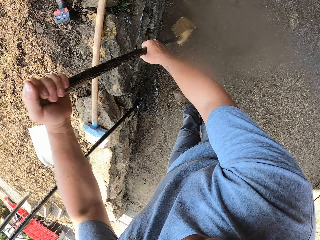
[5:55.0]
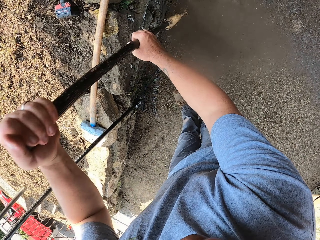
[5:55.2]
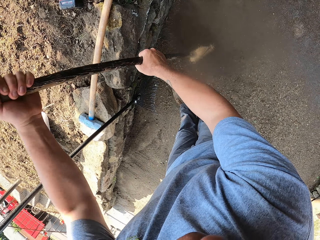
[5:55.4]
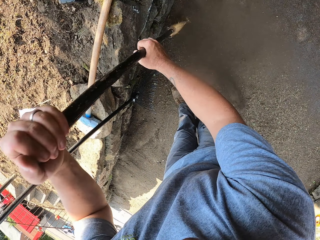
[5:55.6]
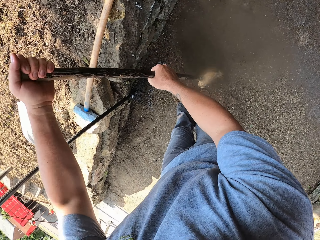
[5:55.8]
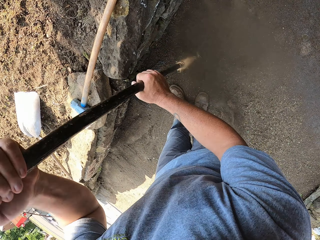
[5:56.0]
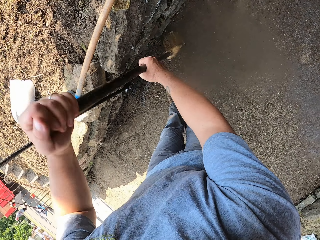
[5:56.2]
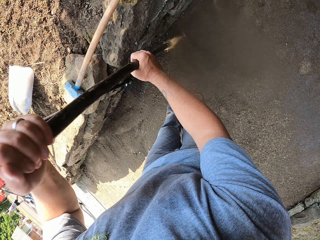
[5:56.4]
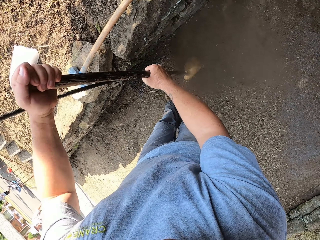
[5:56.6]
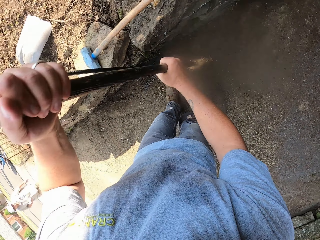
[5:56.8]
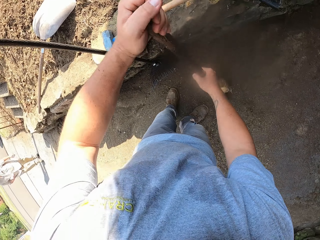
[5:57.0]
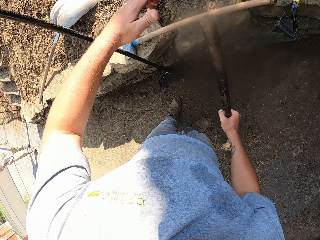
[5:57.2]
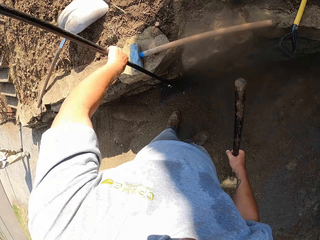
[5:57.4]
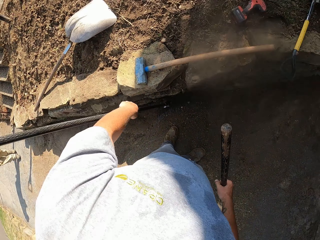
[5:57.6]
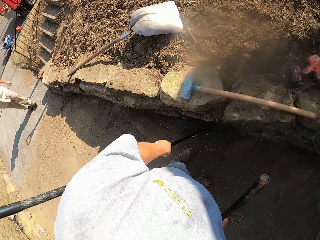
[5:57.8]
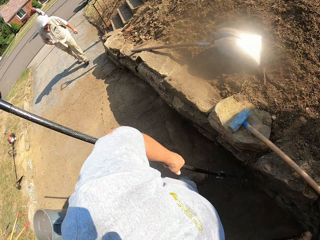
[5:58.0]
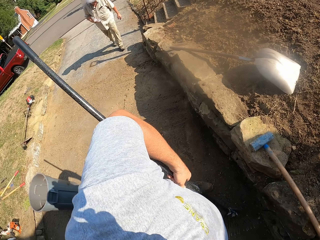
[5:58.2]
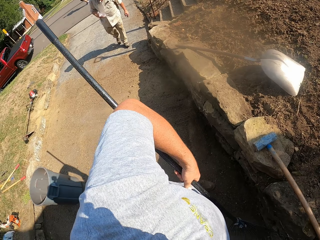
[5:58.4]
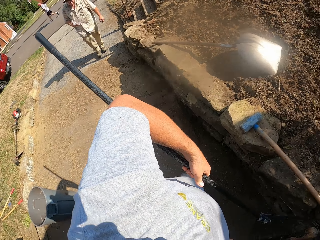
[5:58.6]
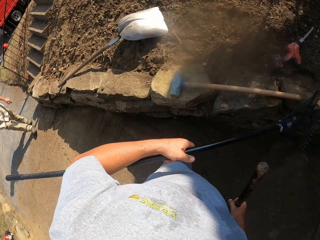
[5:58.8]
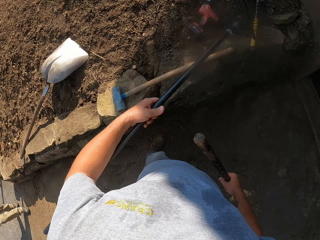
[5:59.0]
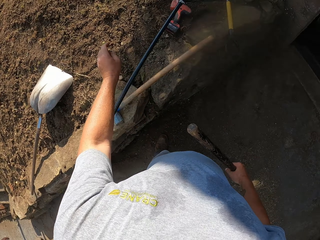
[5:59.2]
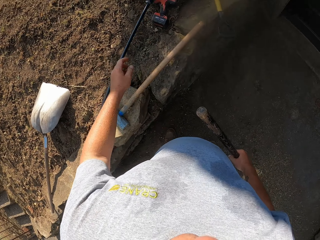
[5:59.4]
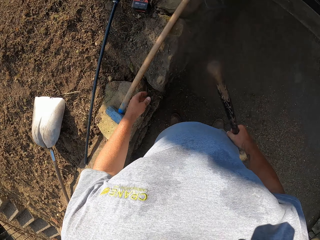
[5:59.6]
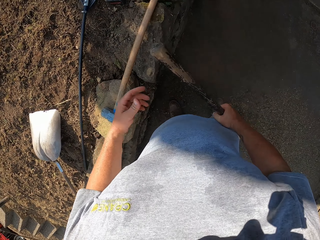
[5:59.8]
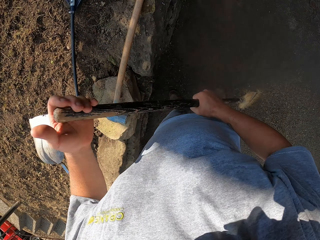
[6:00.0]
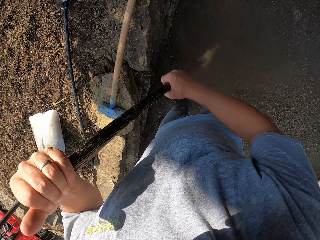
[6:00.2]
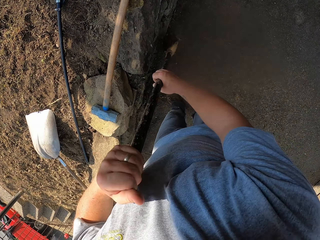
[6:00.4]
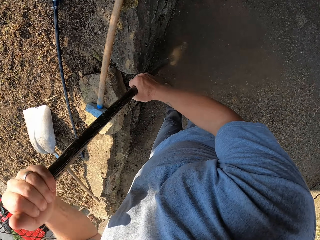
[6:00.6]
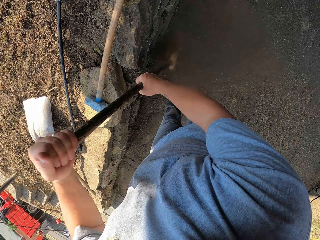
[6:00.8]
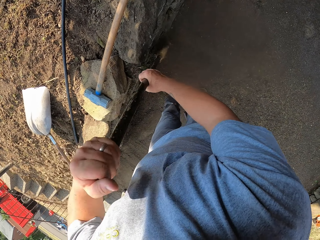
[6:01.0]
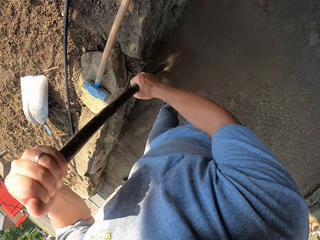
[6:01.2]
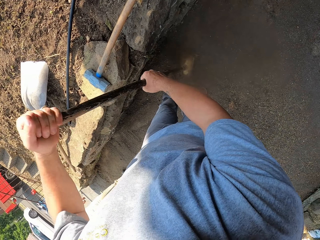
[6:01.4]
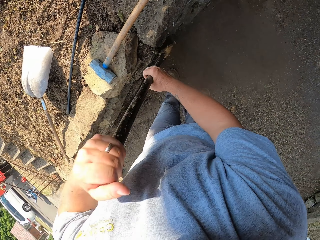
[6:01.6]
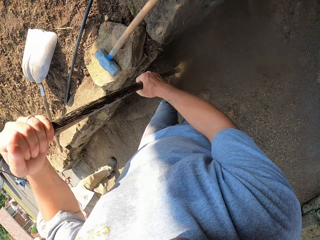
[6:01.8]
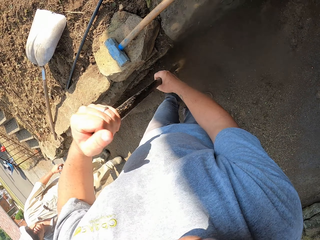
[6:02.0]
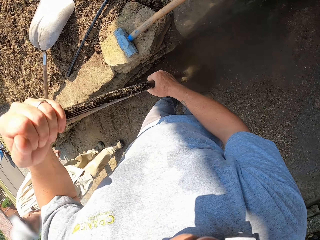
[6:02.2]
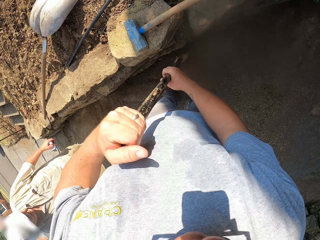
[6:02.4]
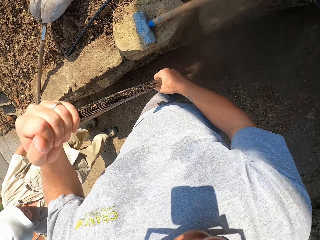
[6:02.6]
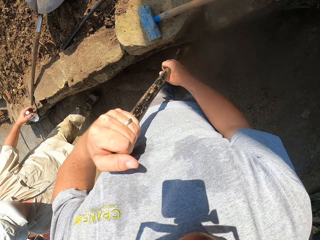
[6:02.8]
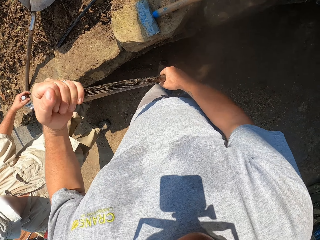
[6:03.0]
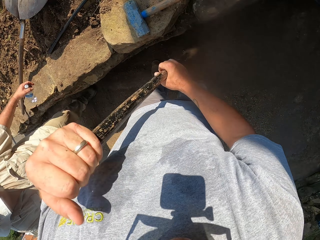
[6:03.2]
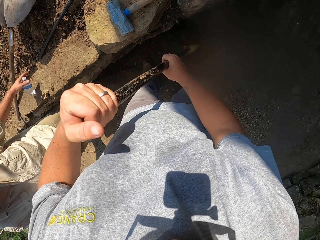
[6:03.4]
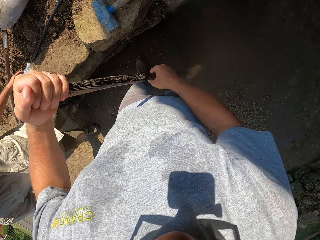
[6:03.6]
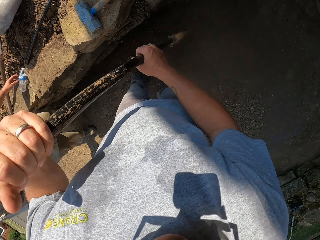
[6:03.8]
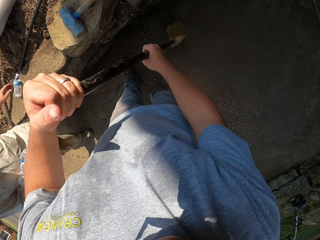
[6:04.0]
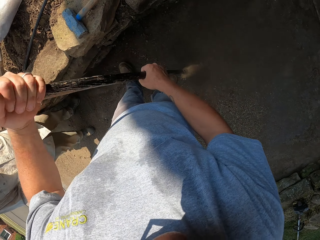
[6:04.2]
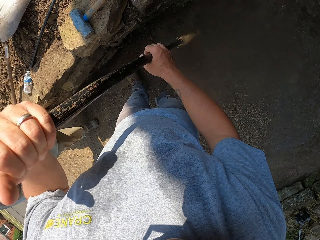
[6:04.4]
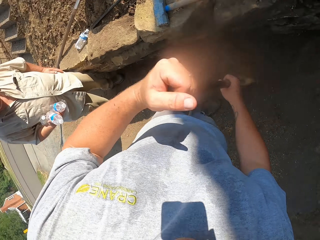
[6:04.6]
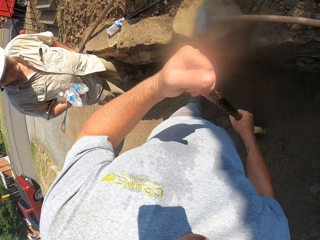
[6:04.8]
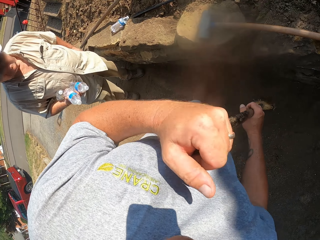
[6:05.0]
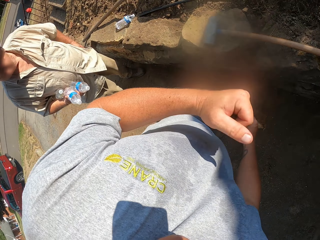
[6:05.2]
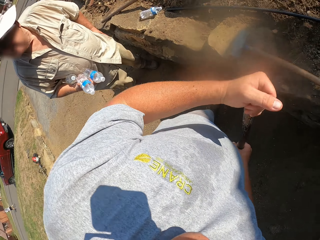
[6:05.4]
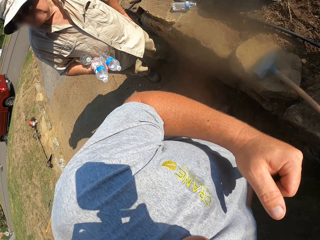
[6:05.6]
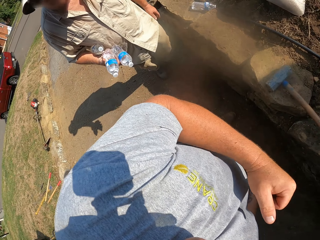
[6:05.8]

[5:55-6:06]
The camera wearer picks up the rake. A person walks around. The camera wearer throws the rake to the garden. They sweep the footpath with a straw broom. The person places a bottle of water on the wall.

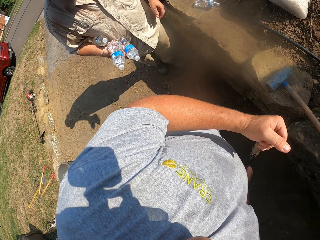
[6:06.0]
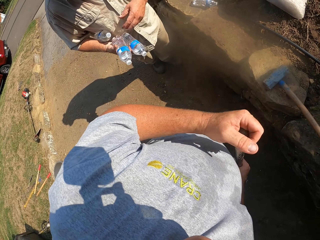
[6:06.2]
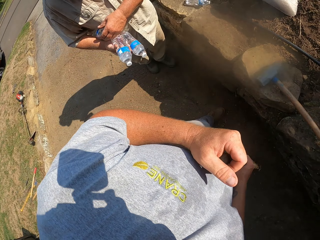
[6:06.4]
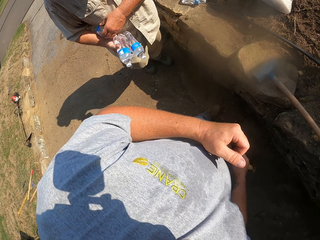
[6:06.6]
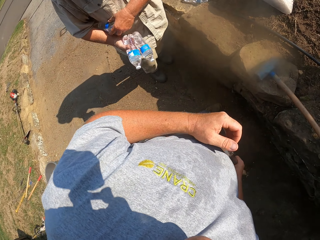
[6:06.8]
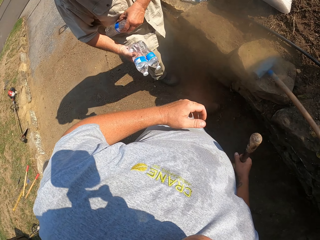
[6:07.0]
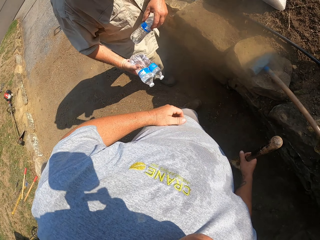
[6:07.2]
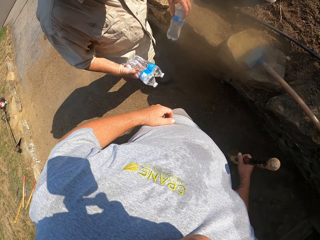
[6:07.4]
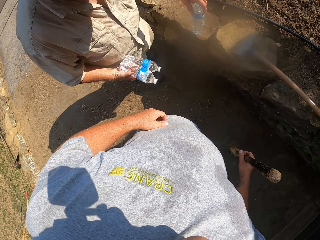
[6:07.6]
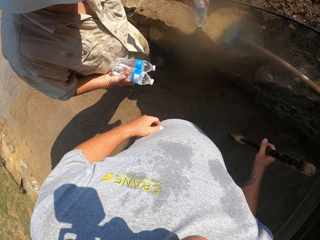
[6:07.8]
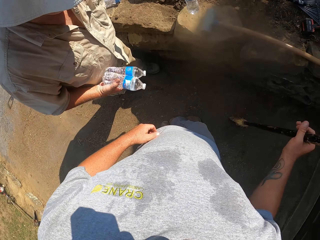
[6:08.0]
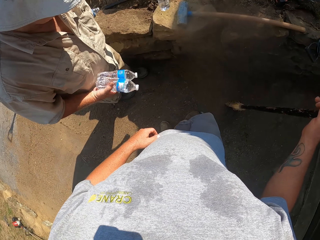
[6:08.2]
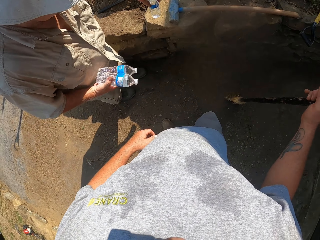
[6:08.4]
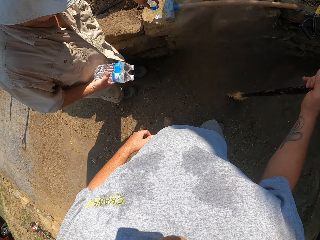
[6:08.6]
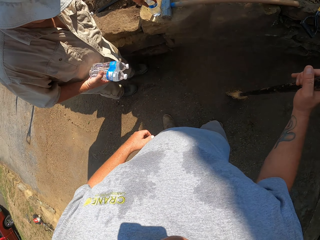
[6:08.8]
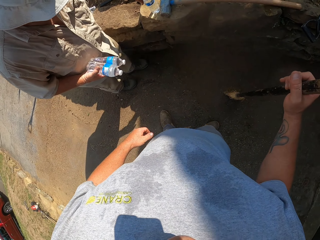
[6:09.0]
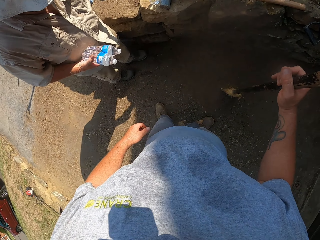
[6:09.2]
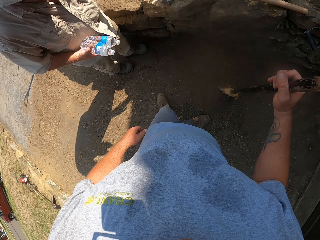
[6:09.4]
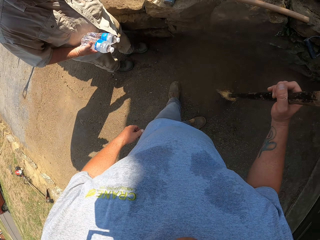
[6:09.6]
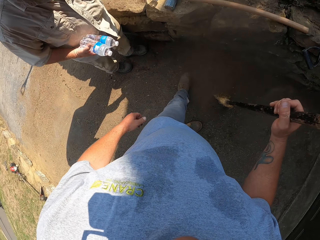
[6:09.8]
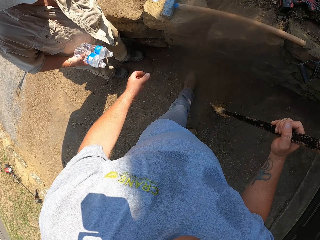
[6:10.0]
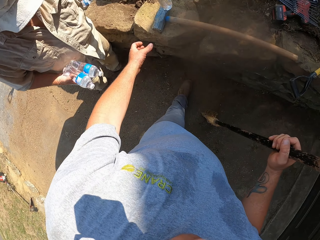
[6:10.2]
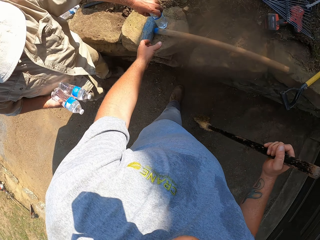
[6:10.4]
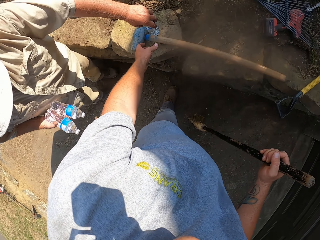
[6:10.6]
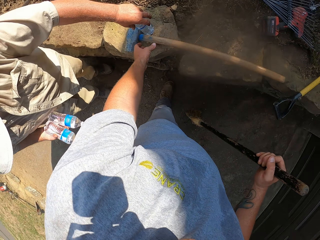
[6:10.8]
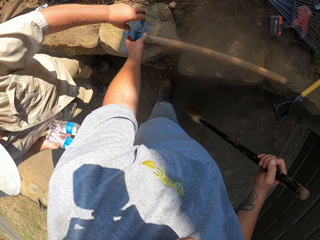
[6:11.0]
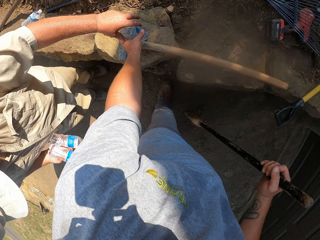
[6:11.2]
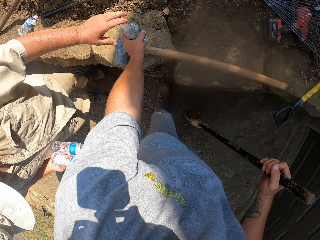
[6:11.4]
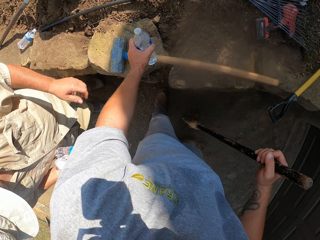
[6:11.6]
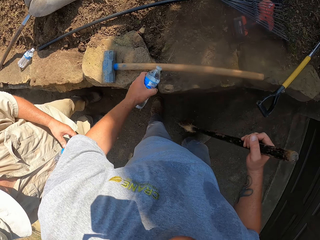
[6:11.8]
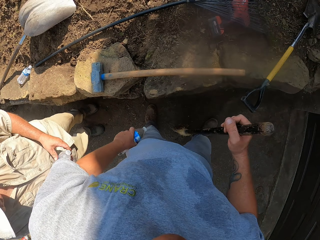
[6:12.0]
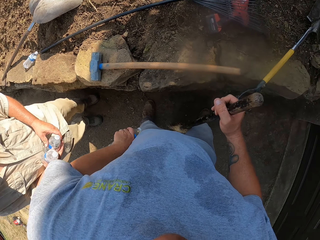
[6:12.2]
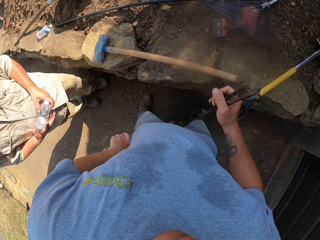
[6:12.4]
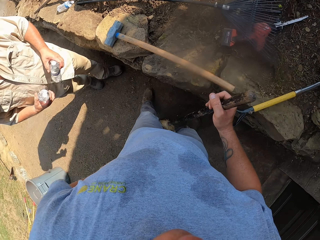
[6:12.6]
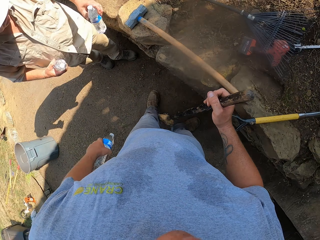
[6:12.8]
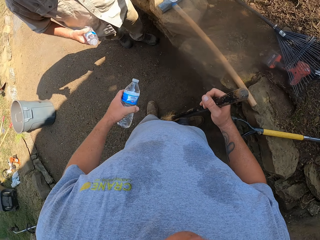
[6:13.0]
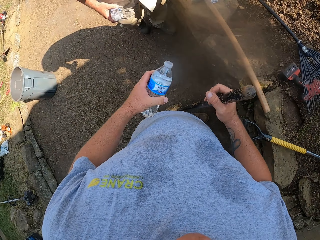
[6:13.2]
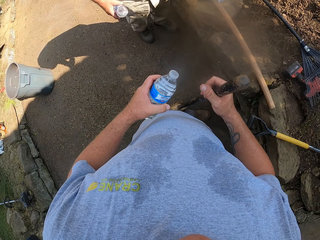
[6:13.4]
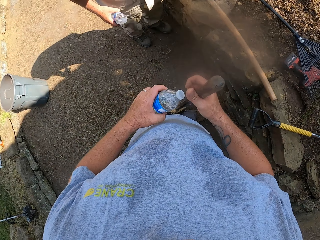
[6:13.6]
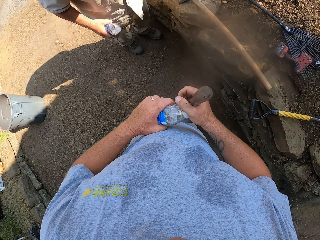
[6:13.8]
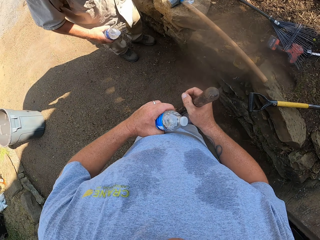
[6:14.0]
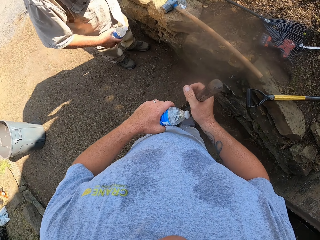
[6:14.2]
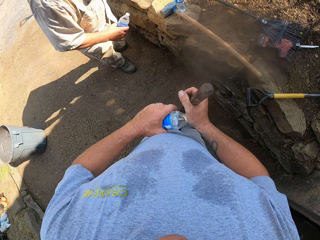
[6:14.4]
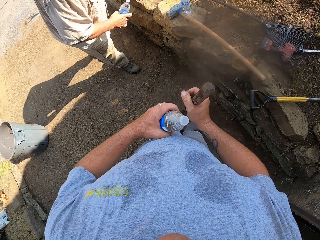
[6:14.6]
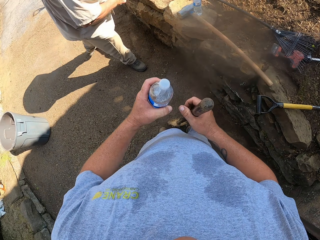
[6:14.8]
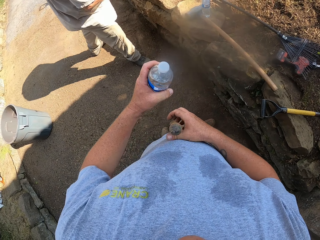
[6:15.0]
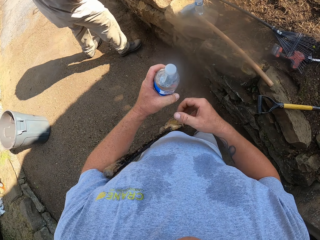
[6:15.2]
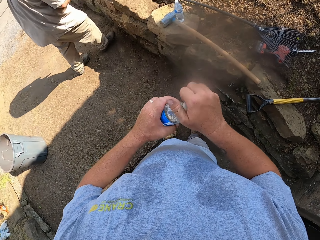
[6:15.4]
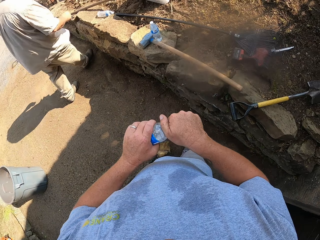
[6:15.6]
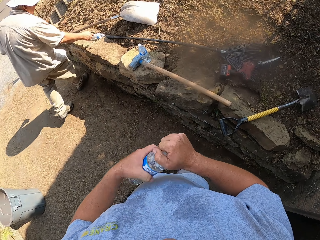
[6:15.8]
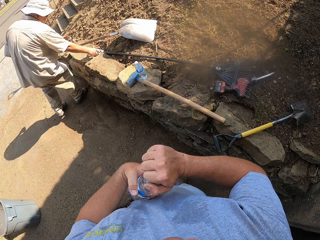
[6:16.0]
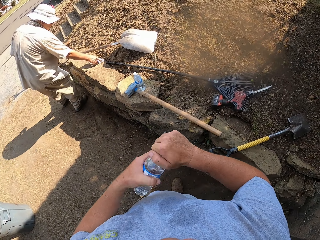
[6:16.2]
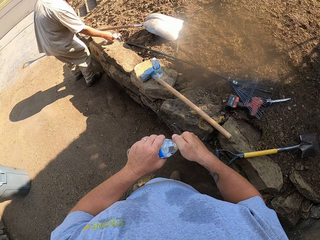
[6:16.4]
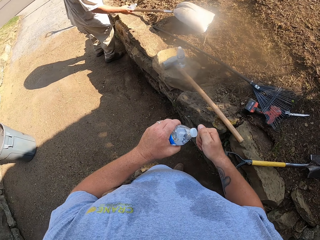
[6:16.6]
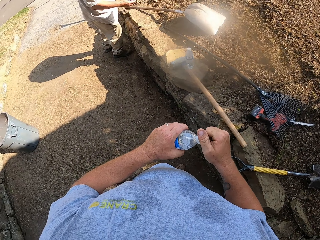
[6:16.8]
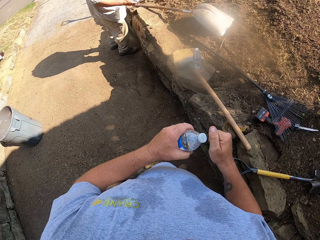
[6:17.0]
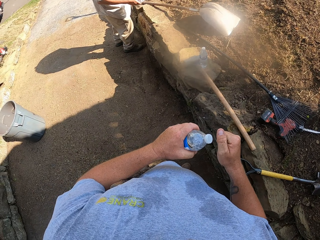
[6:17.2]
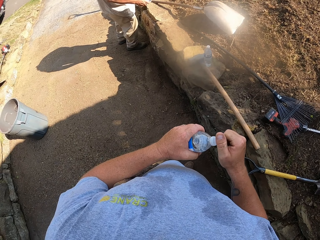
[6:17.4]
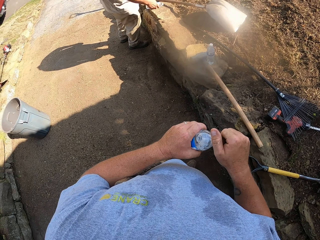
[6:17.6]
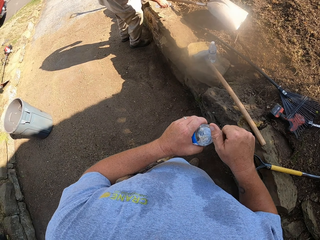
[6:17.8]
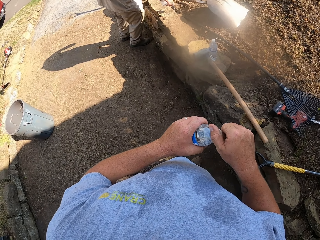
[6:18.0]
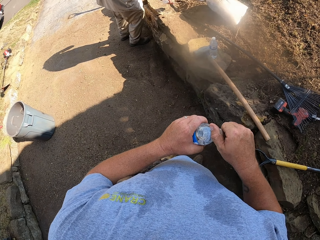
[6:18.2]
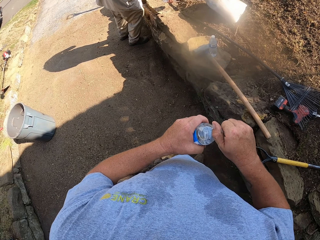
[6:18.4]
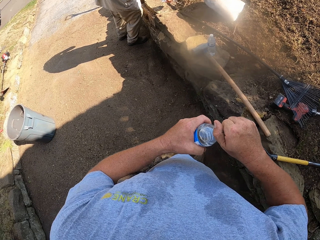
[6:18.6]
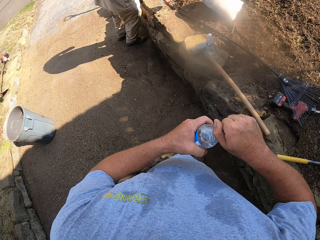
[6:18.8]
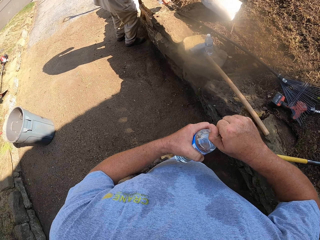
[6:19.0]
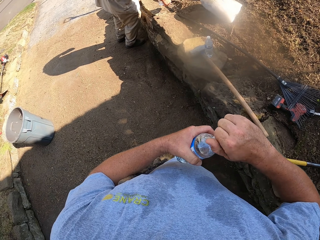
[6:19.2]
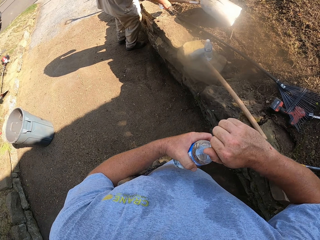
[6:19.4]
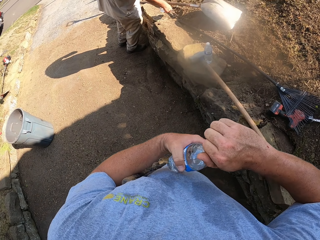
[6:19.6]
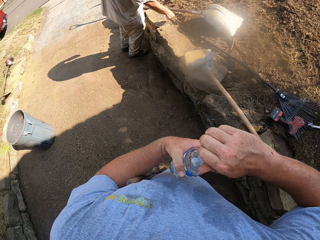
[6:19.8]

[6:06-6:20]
A person looks around. The camera wearer looks around. The person places another bottle of water on the wall. The camera wearer steps forward. They pick up a water bottle from the person. They open the water bottle.
